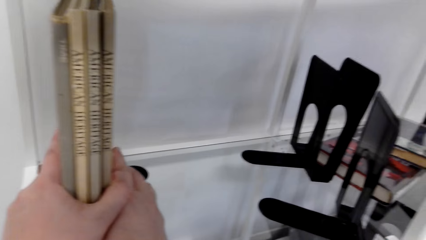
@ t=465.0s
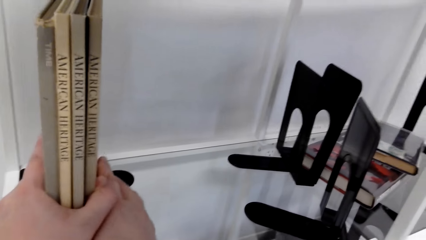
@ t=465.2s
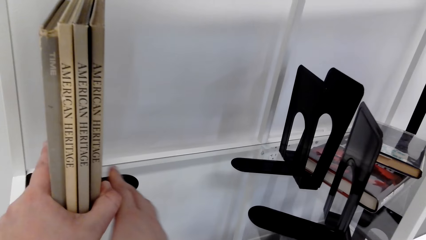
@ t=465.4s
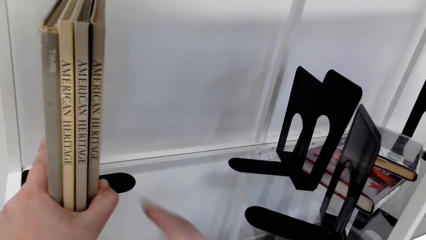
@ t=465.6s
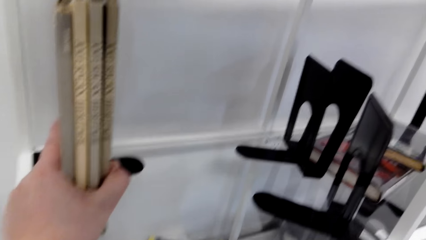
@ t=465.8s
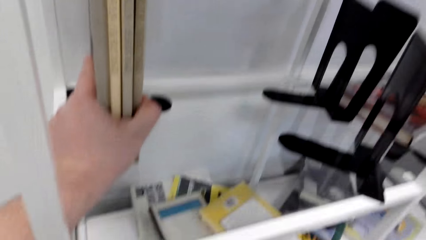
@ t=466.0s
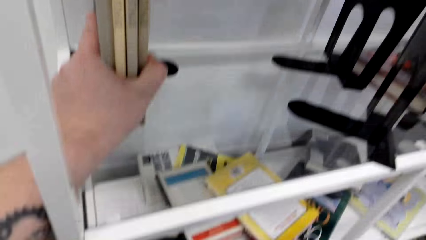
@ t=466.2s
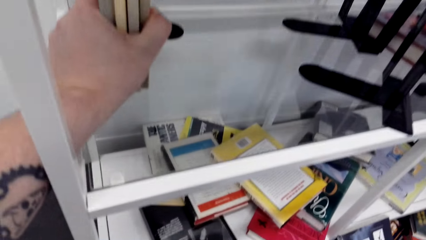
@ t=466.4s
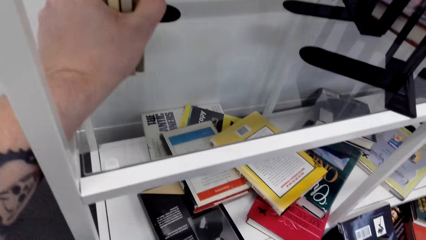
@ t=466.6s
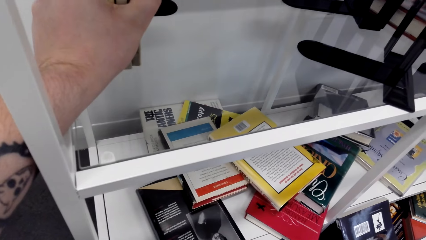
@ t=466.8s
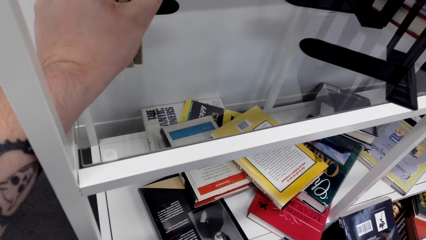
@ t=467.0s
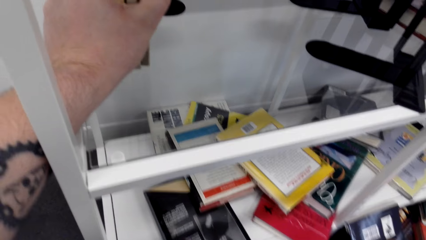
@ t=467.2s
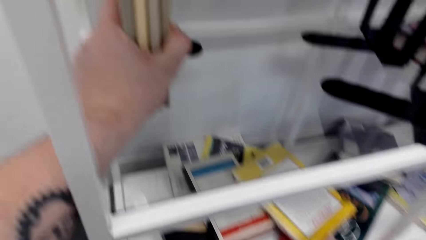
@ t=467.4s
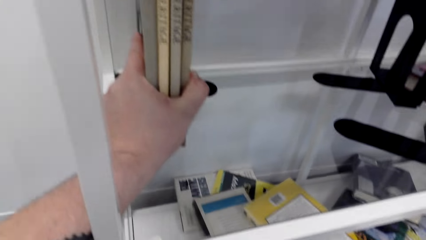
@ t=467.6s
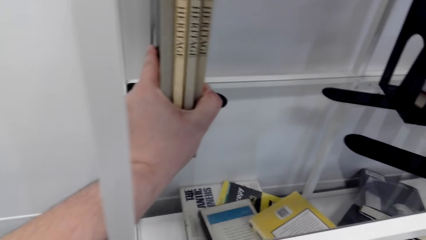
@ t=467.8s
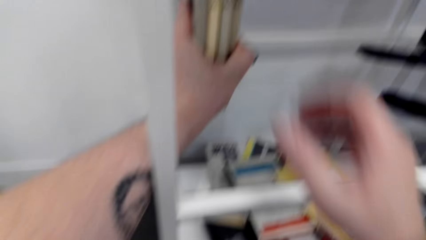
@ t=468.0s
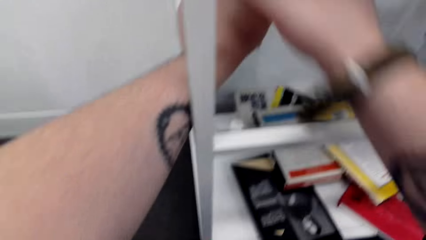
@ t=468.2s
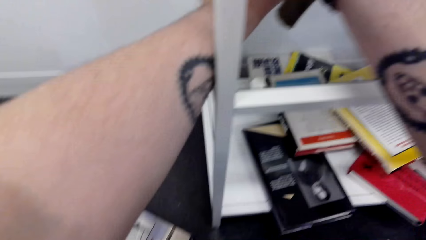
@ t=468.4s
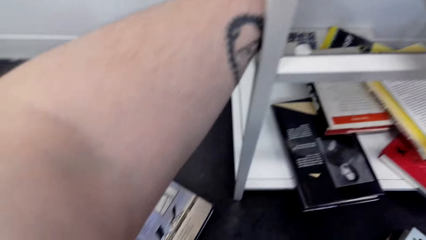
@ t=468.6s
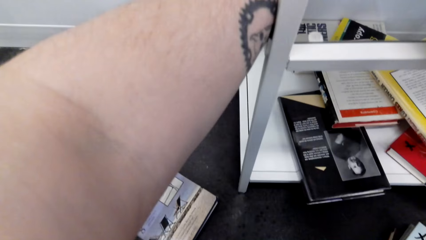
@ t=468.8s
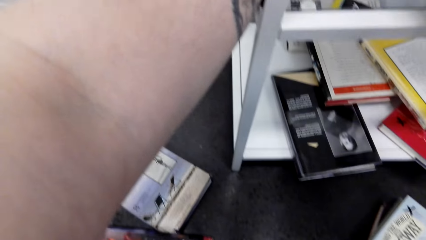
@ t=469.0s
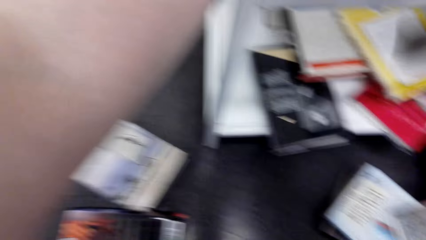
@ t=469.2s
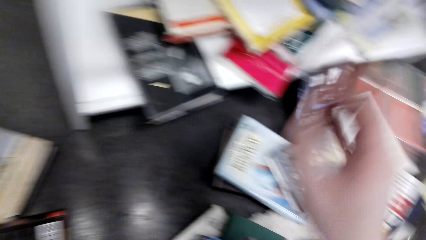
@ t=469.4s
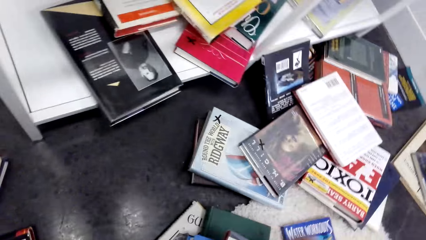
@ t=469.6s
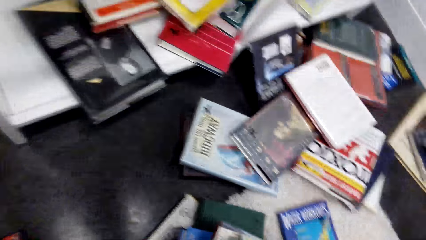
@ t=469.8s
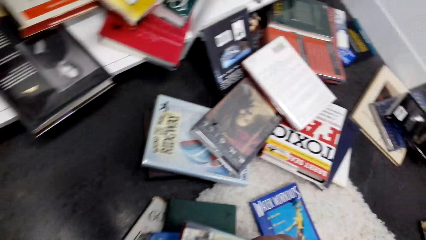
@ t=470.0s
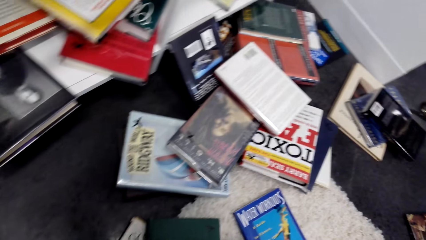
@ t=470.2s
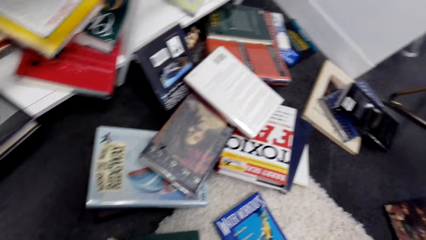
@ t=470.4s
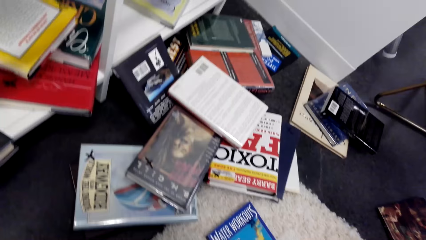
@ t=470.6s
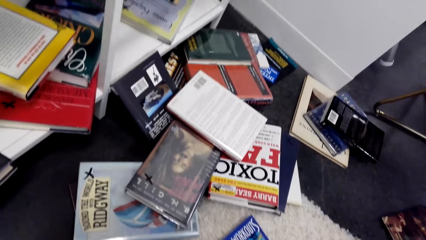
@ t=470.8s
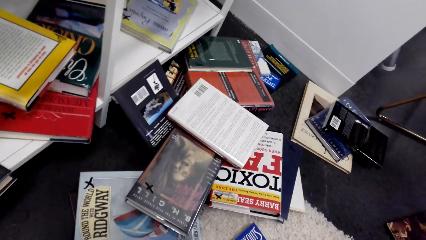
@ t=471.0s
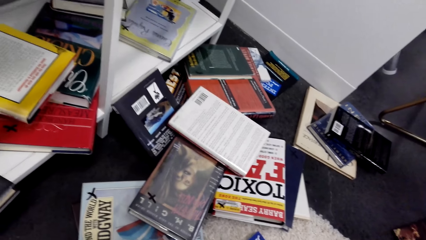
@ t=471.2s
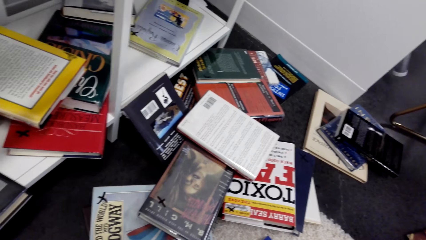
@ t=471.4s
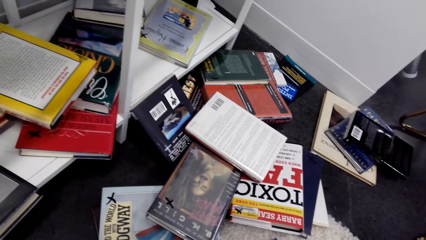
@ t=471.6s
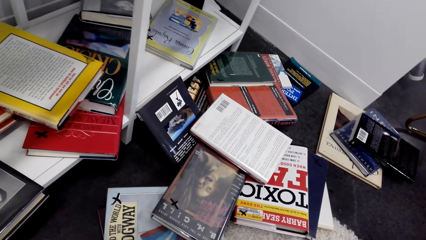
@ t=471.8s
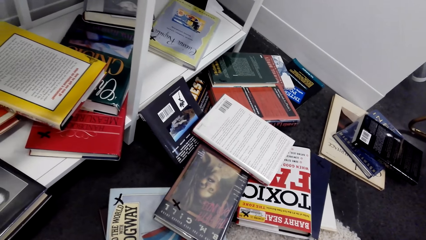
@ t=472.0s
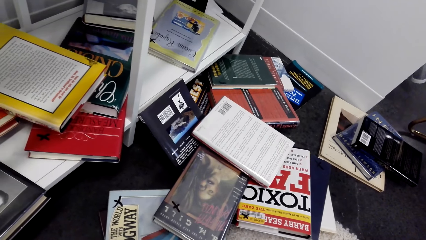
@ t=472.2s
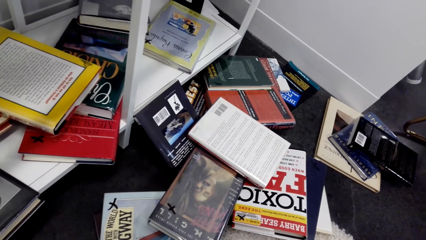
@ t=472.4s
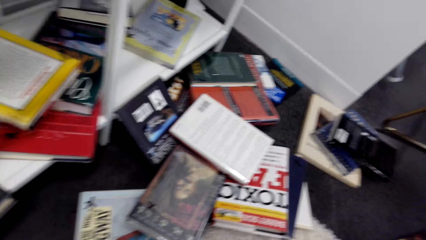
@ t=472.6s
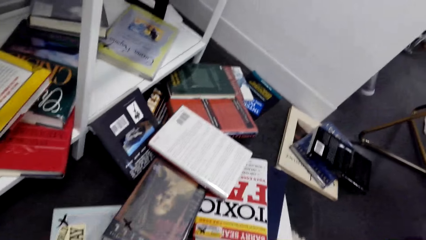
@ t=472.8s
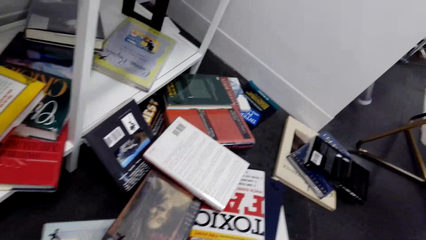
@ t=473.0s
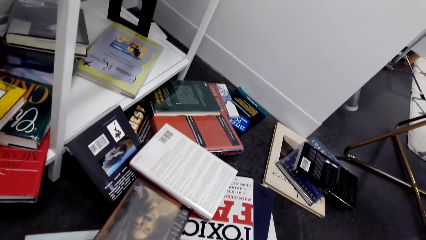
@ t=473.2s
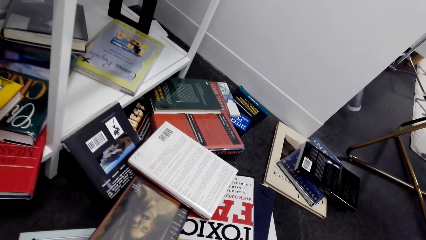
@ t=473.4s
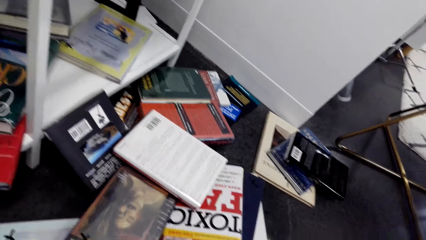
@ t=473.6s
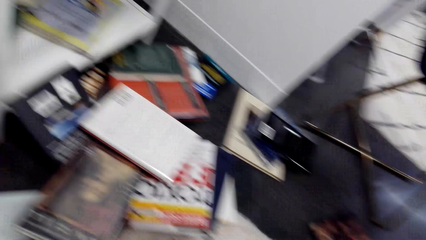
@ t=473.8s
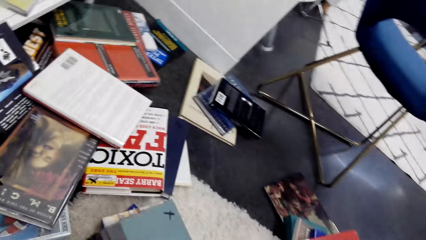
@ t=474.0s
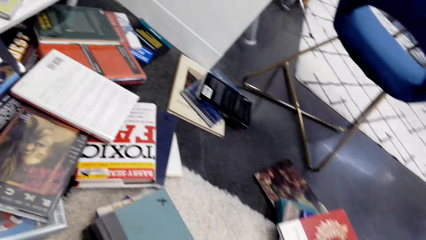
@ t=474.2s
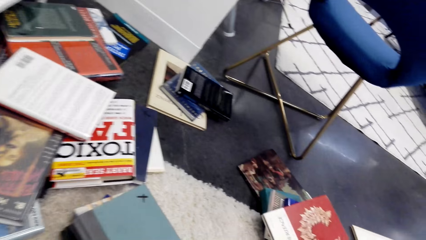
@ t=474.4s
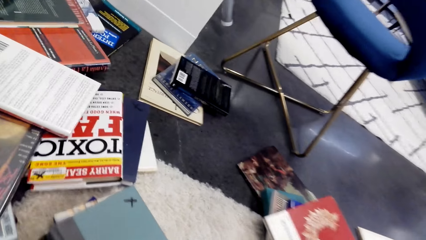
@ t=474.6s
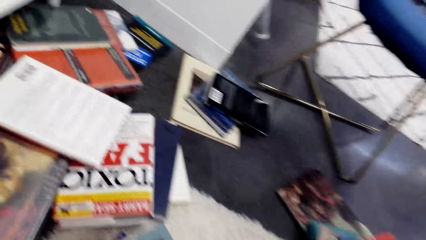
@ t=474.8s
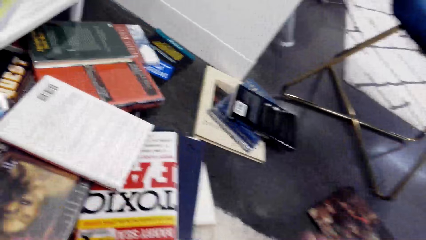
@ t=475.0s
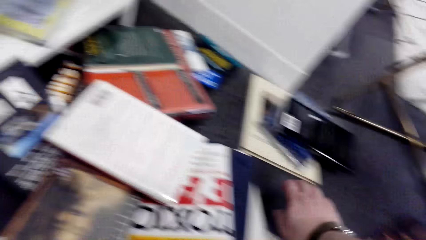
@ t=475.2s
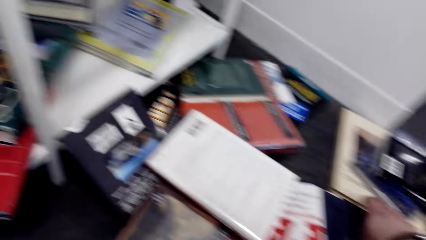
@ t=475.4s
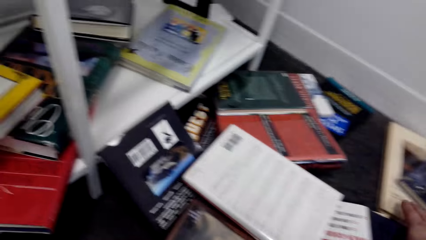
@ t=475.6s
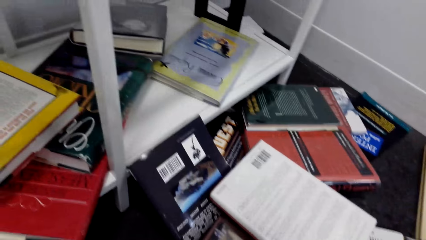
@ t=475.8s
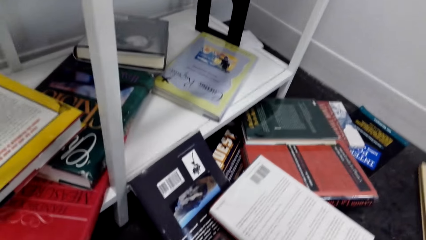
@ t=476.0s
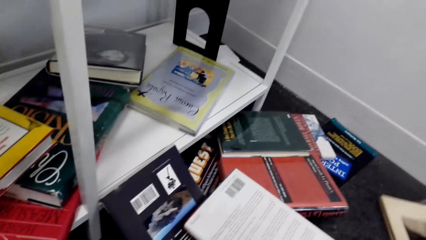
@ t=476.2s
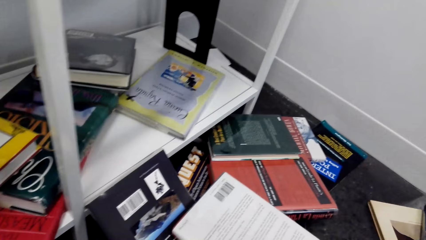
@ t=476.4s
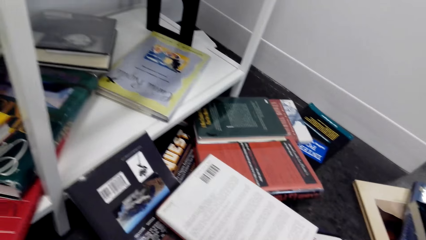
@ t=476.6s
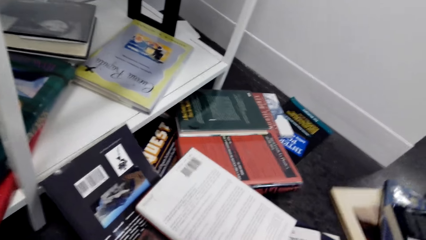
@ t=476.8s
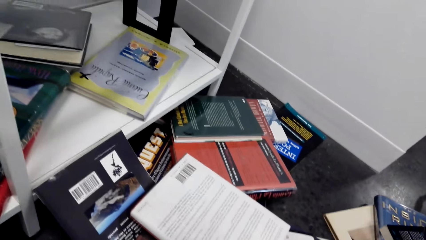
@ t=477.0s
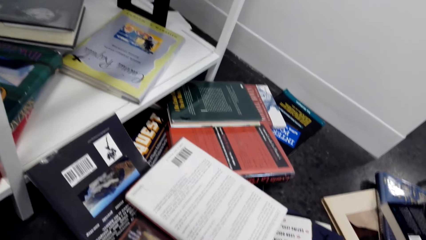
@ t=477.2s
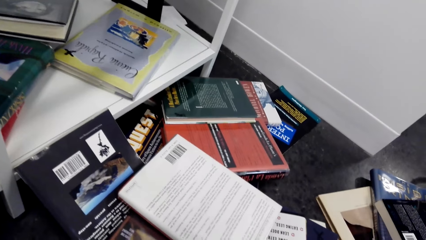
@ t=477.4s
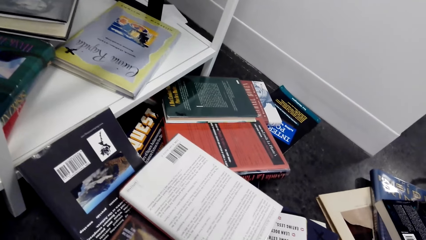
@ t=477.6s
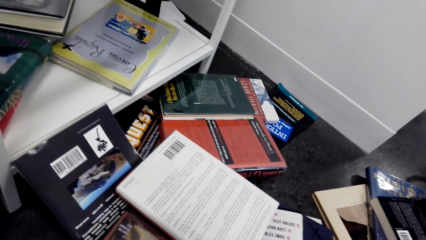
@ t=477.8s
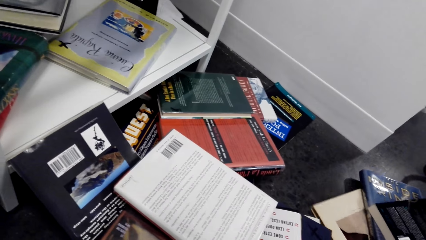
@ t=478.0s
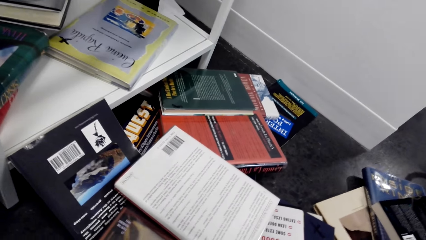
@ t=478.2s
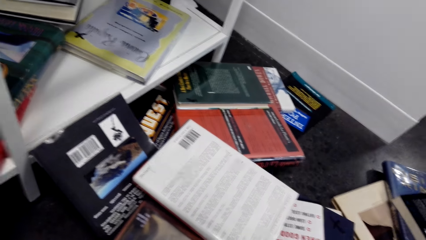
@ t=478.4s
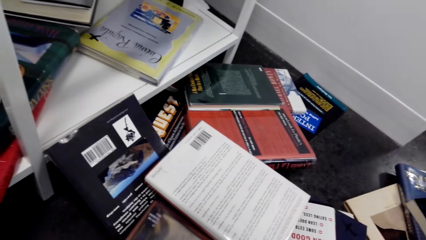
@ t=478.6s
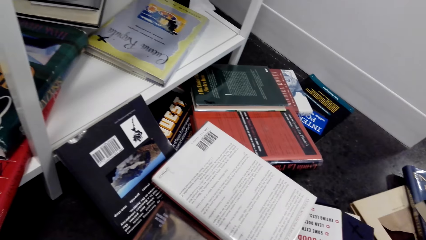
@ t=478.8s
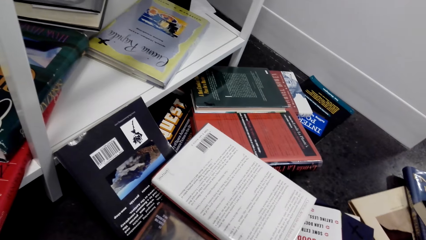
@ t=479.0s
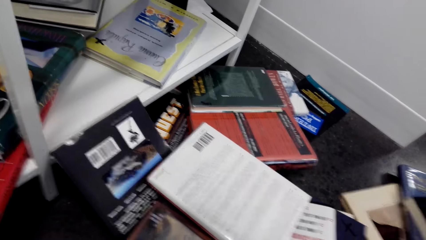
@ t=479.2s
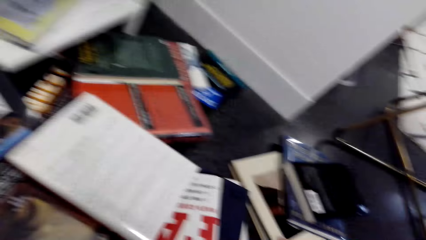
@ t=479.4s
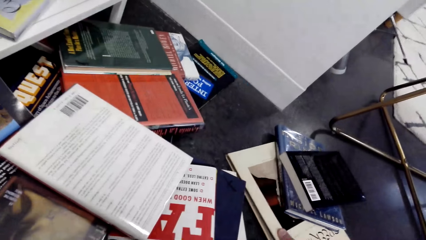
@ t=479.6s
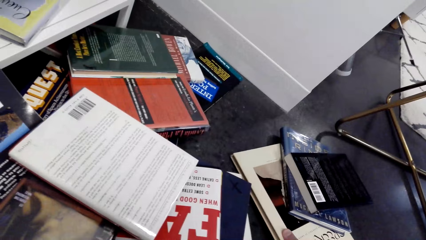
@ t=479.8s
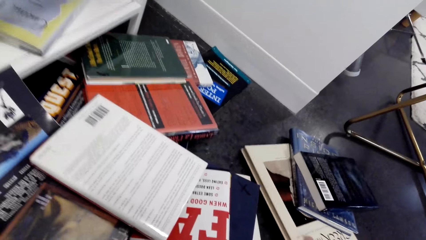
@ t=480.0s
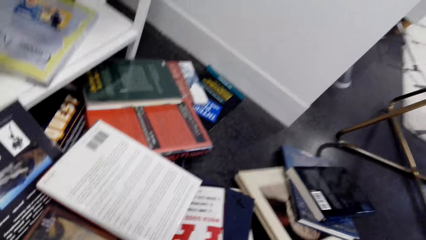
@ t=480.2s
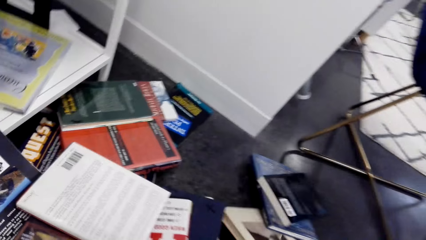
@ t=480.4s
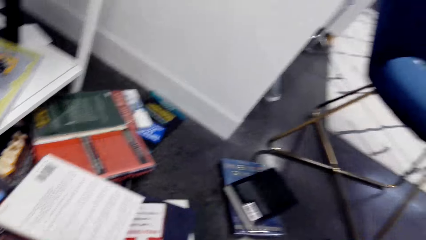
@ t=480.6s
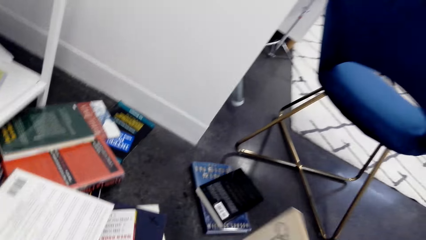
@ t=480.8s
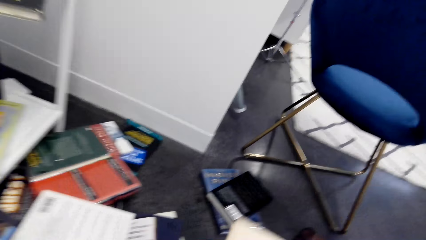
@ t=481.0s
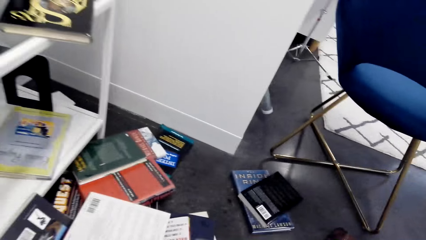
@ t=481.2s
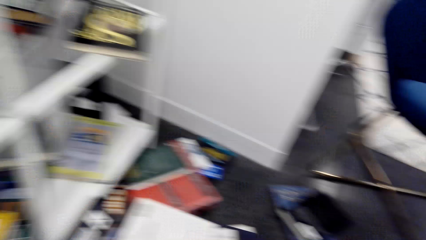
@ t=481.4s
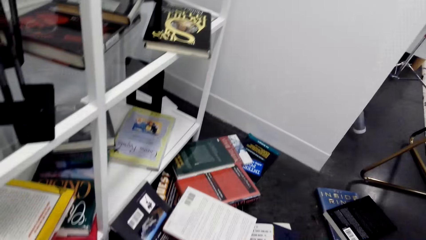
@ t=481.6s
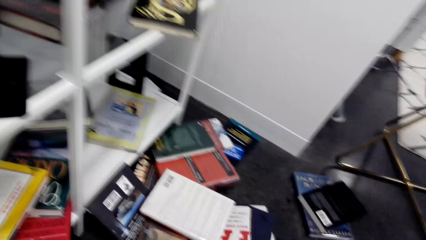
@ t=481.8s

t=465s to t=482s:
The camera wearer holds the book. They look at the books. They look around. They pick up books from the floor.
